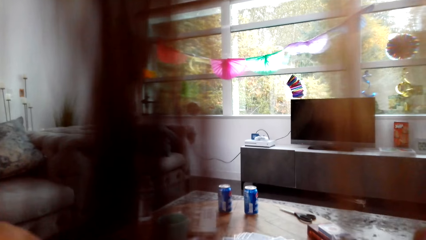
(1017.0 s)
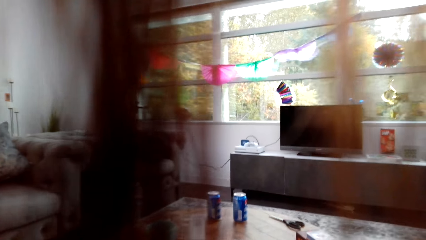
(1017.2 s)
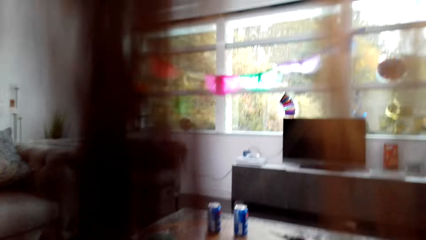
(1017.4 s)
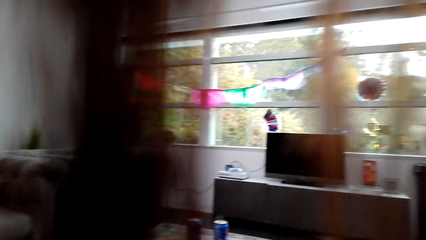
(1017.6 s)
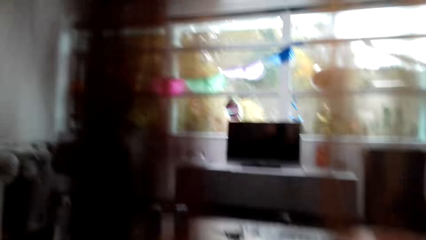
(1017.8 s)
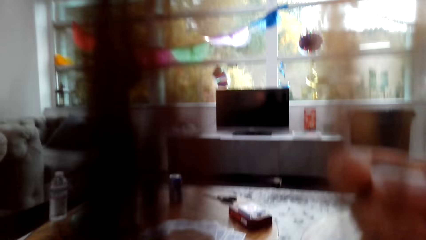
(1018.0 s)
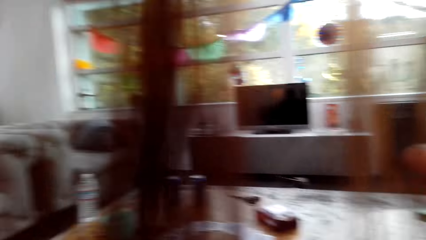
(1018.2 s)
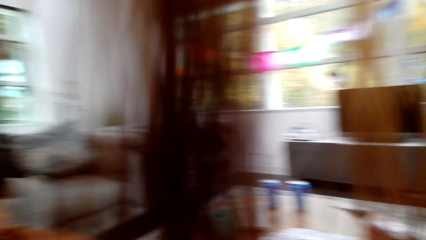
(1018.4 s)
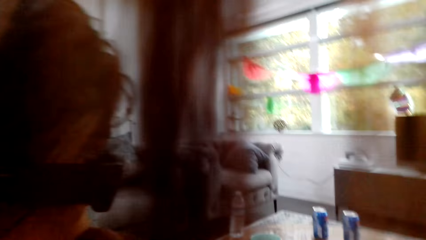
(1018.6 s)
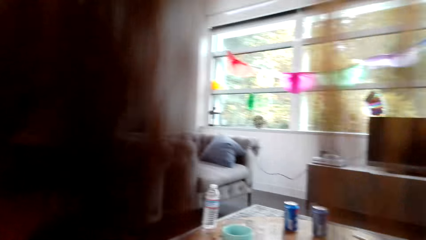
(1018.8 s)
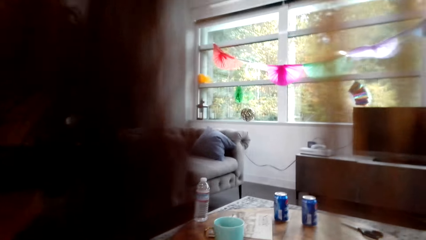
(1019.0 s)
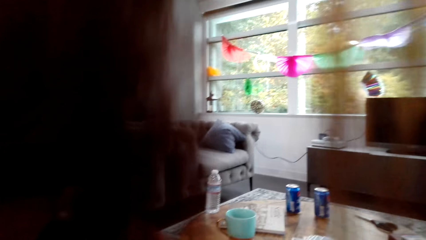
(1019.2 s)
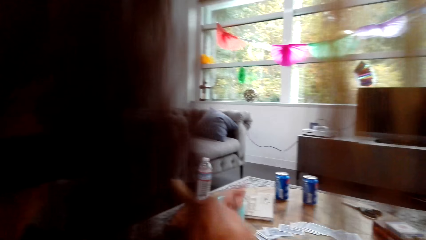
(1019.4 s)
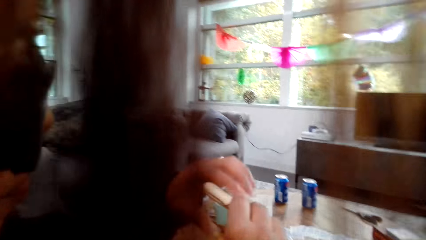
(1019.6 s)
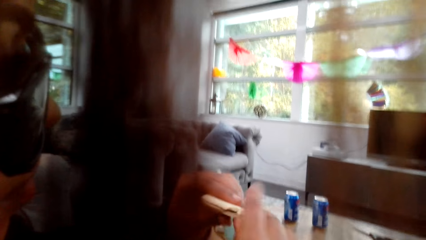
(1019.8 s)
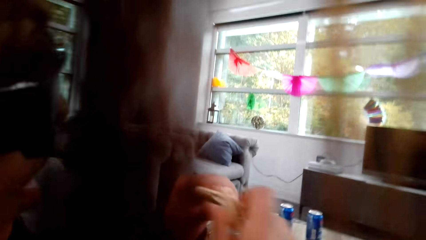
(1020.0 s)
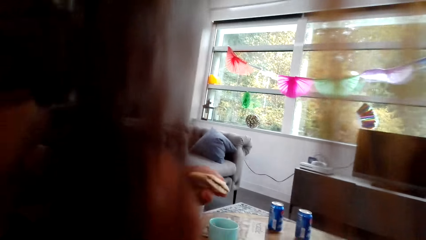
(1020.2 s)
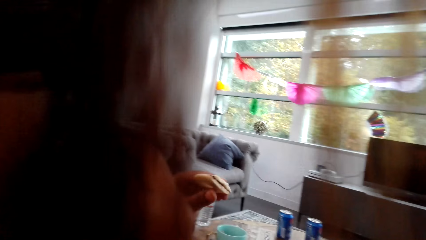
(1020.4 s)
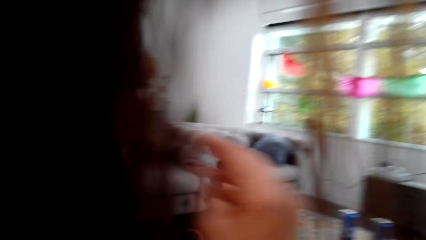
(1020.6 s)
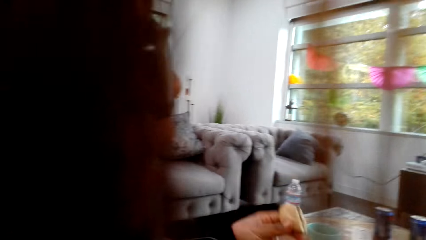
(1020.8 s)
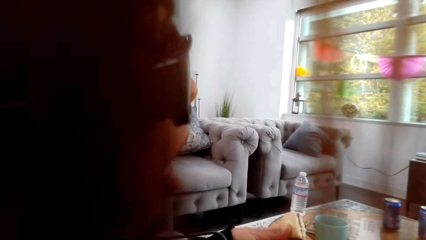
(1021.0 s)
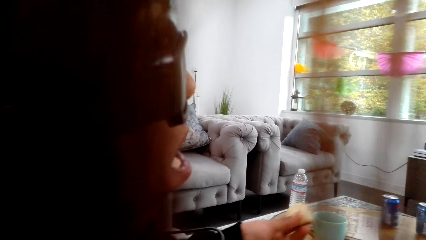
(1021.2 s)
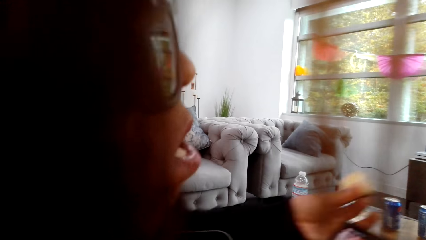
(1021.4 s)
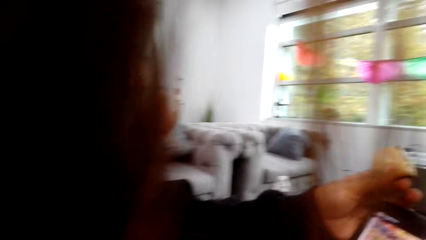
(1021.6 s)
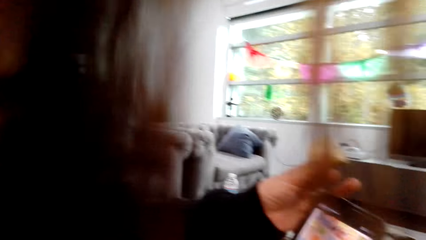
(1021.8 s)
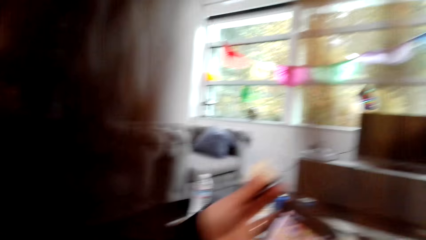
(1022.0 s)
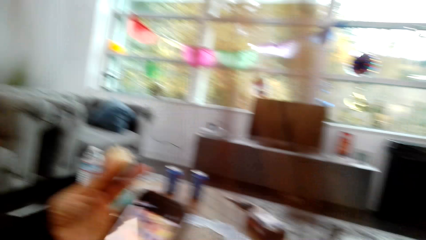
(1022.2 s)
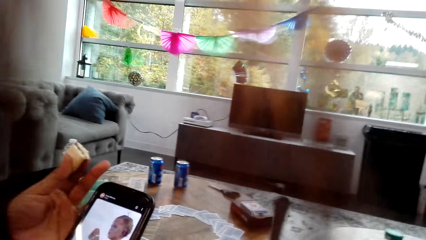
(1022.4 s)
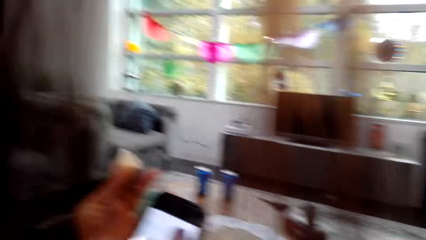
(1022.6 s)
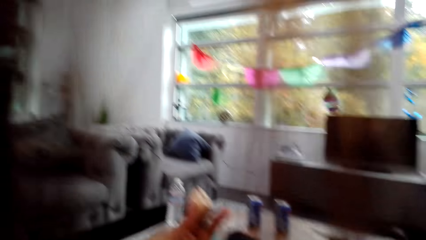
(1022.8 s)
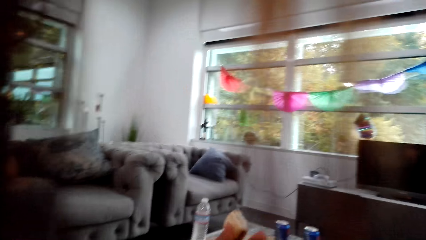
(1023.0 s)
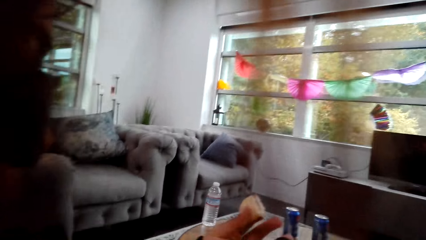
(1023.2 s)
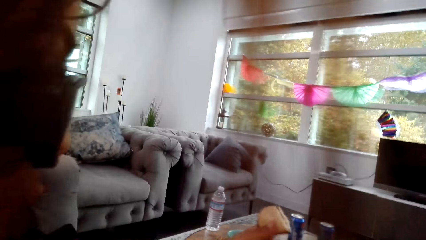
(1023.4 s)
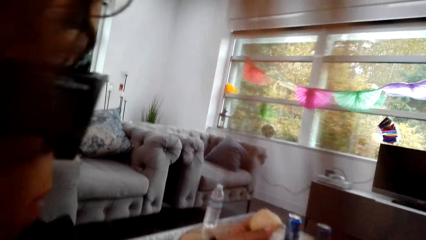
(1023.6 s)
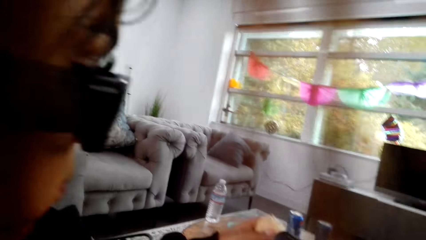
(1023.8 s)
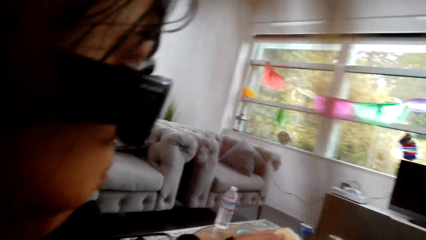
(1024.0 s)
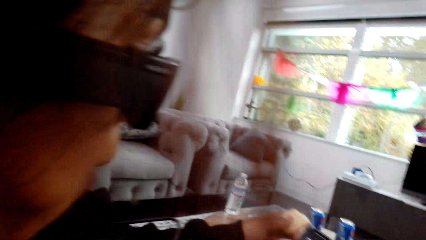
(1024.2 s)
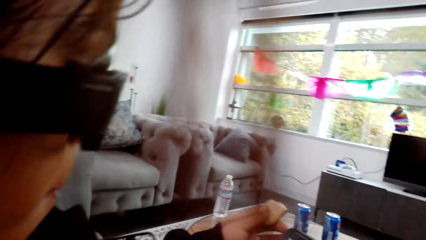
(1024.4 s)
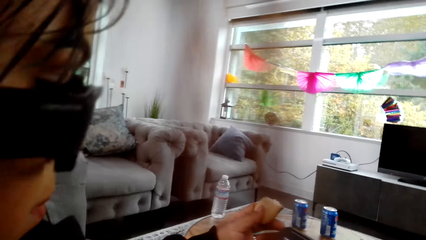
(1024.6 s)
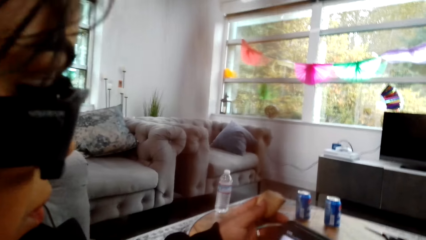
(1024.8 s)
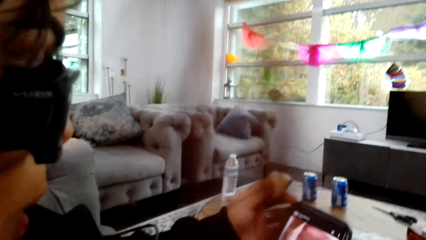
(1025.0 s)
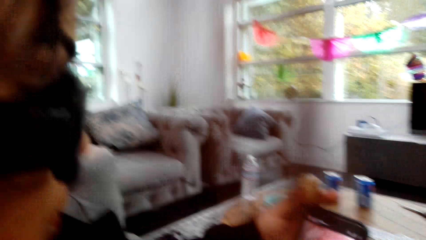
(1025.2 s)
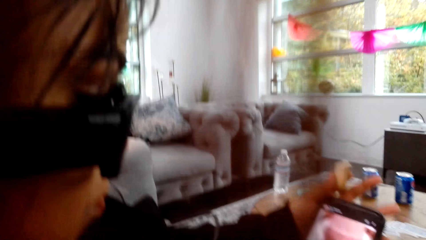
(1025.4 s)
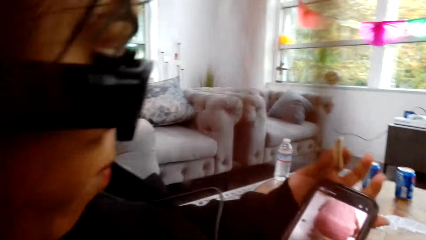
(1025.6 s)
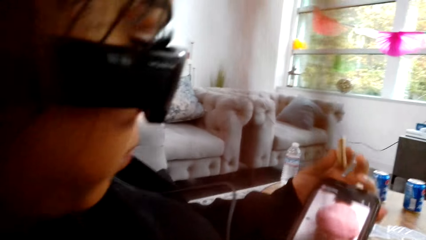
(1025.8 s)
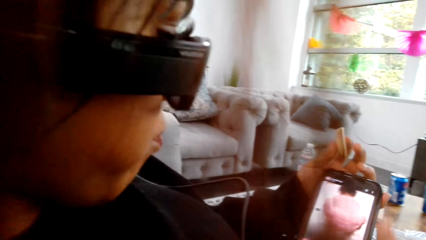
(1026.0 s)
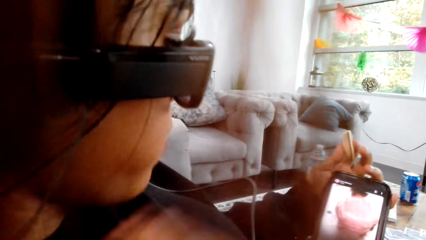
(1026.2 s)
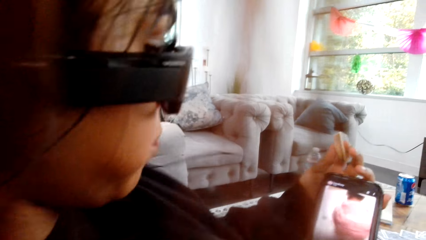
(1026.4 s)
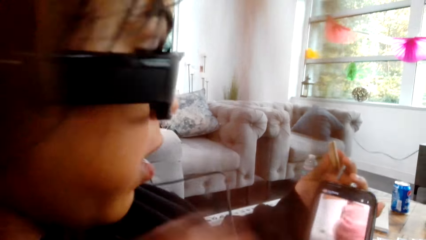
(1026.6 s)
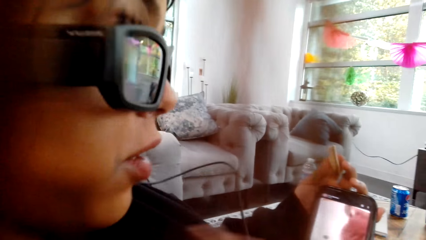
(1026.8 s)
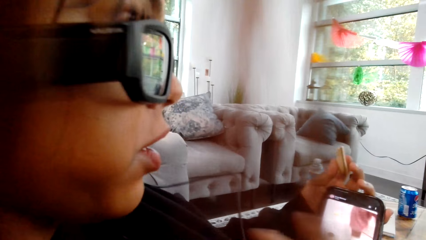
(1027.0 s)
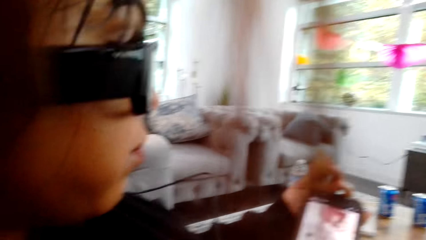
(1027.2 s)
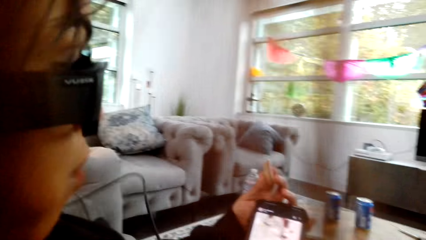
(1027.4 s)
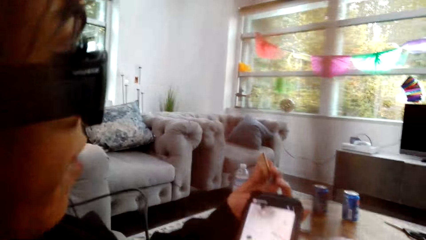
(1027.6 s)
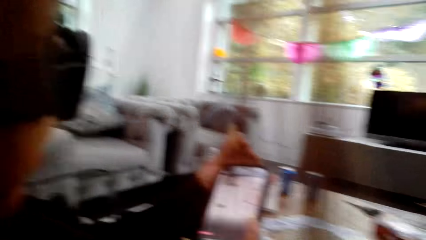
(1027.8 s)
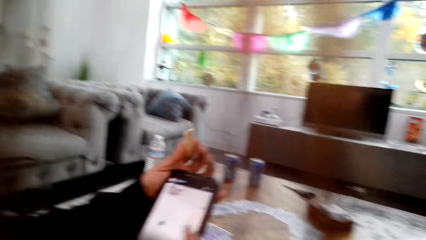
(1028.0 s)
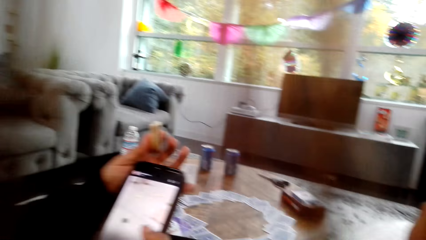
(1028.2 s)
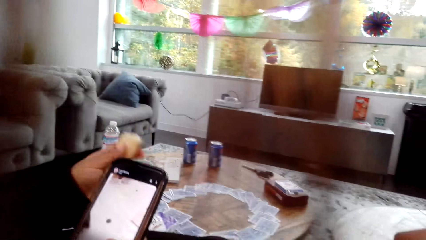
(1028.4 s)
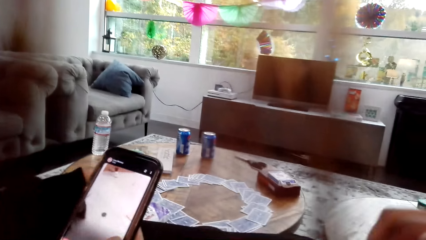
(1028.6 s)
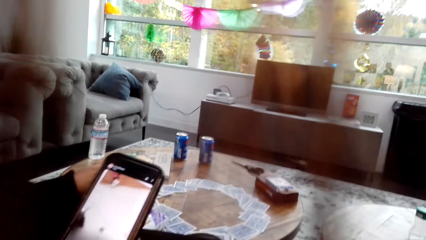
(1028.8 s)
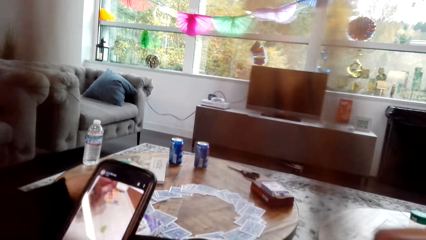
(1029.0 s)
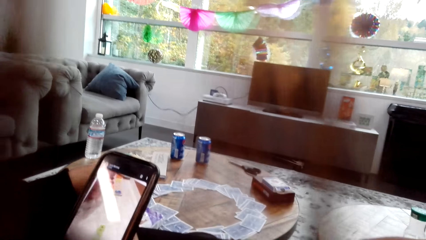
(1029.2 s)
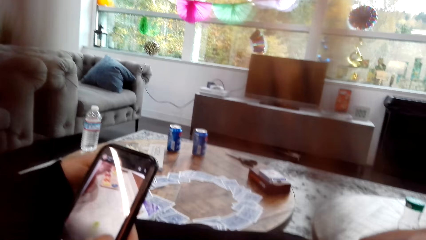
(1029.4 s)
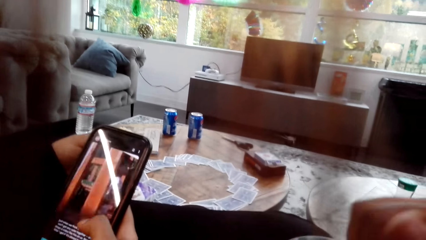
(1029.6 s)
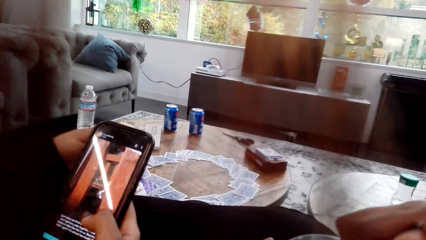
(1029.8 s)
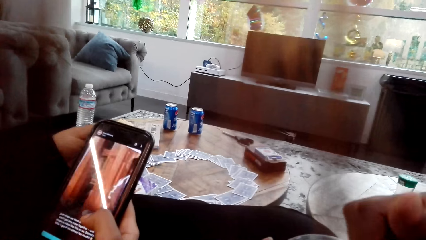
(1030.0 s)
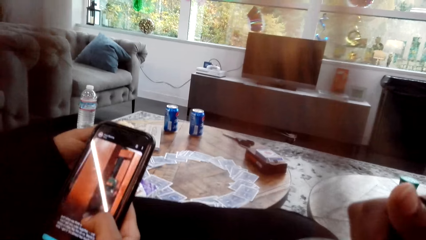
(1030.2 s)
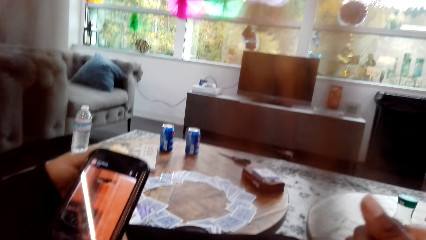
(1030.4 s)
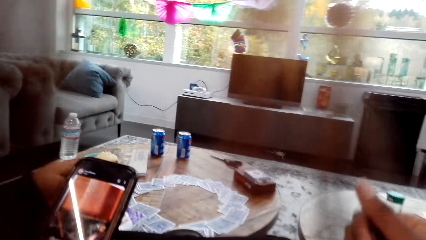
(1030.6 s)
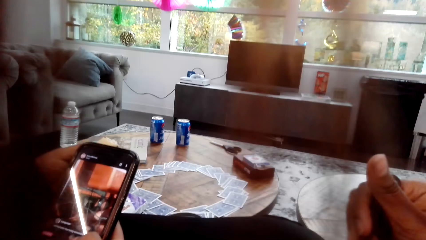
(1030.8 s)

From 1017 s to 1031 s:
The camera wearer looks around a room. A woman holds snacks on her hands and eats the snacks. The woman operates the phone. The woman holds the snack with her hand. The woman operates the phone with her hands. The camera wearer moves her hands.

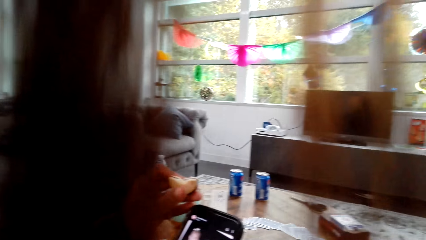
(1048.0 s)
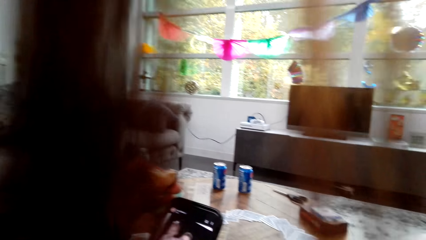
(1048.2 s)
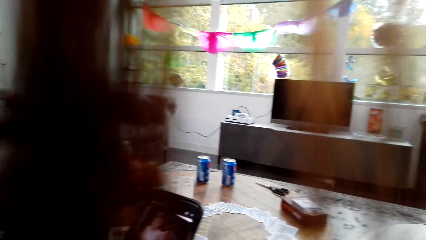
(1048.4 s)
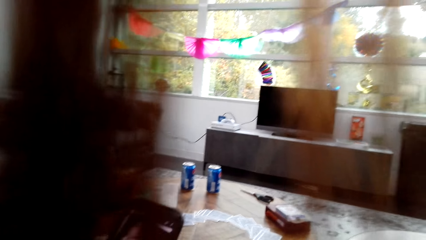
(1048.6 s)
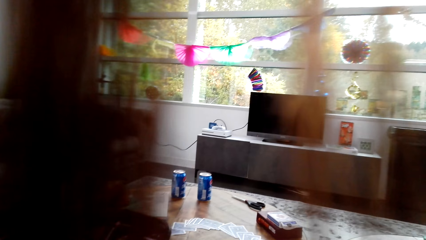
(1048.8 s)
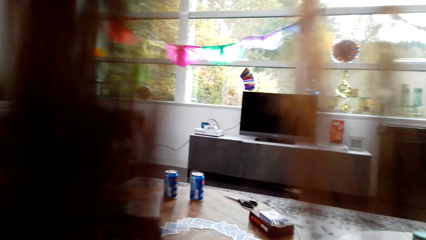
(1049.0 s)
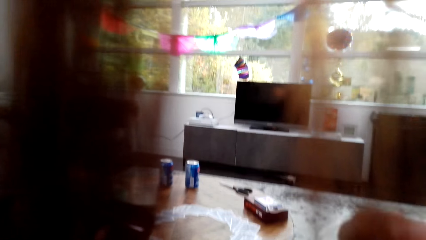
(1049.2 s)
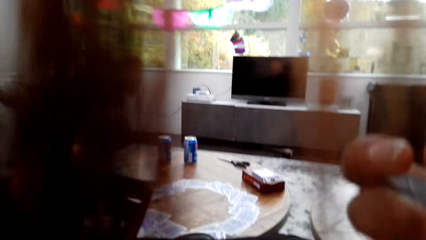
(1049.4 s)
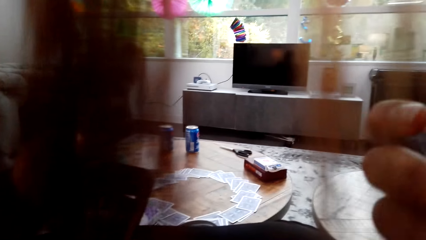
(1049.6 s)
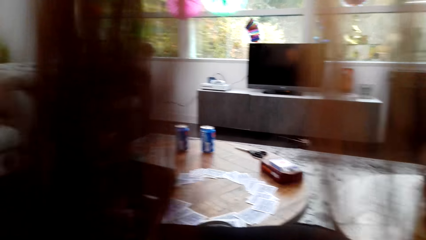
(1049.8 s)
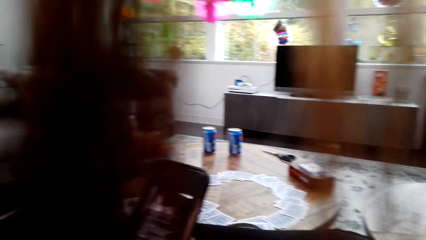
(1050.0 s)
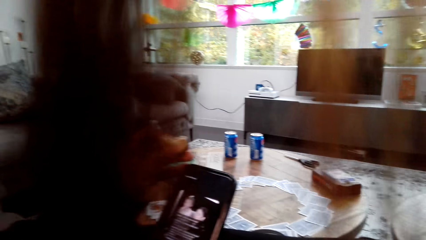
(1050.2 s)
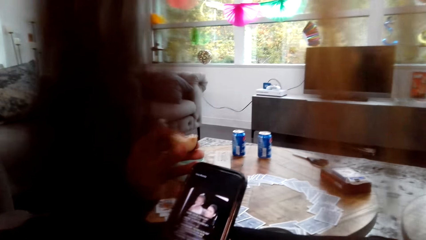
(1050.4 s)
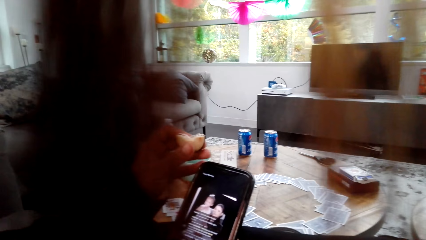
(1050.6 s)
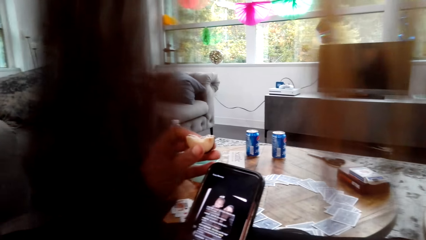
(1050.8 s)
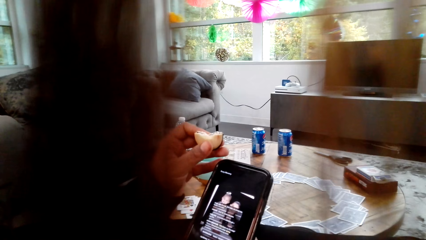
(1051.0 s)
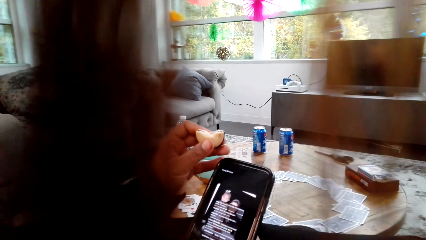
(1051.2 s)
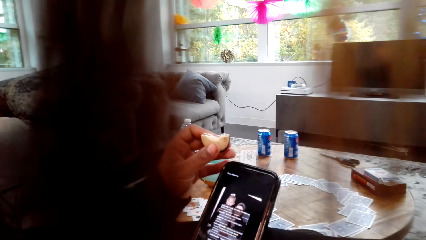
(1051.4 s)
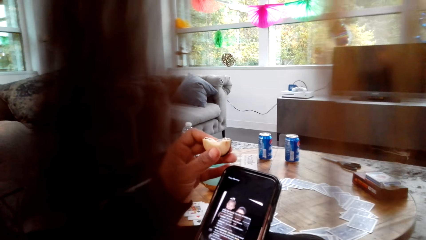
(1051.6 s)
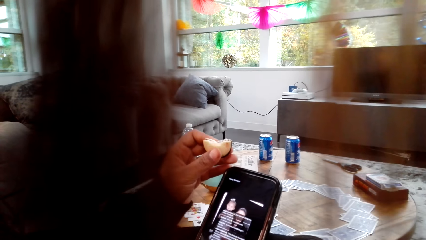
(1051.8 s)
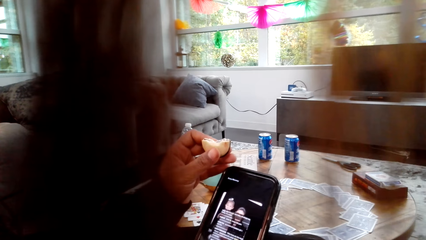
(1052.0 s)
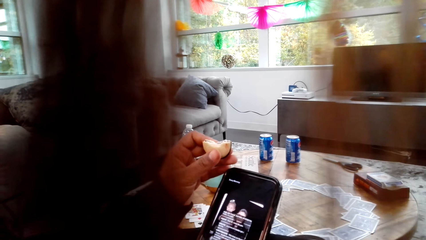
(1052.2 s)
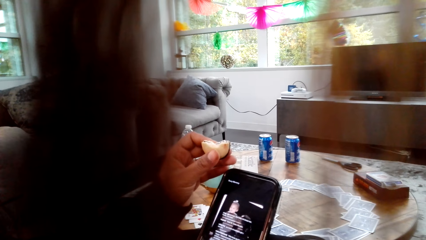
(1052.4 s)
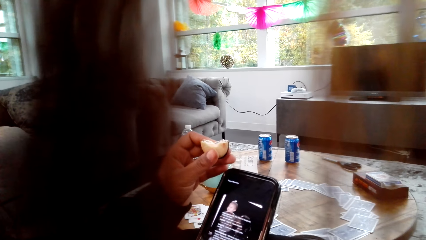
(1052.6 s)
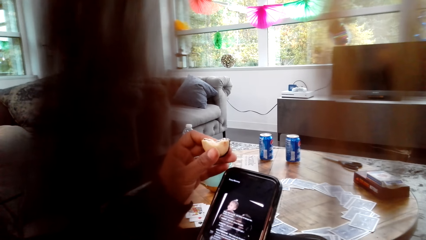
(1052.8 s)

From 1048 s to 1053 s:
The camera wearer looks around a room. A lady operates a phone with her hands.
